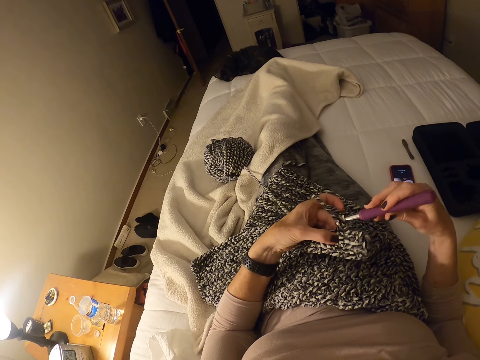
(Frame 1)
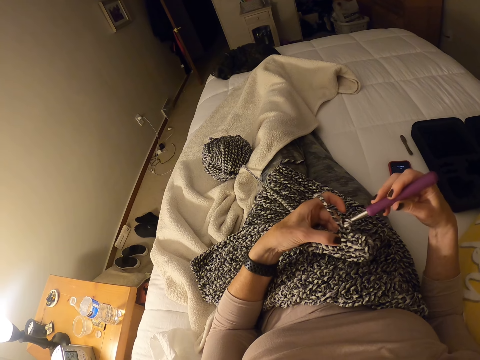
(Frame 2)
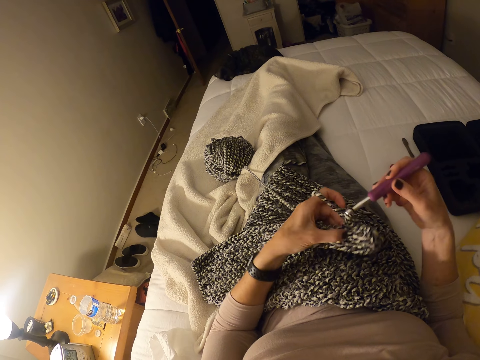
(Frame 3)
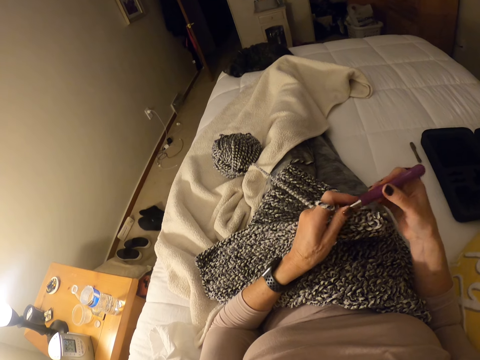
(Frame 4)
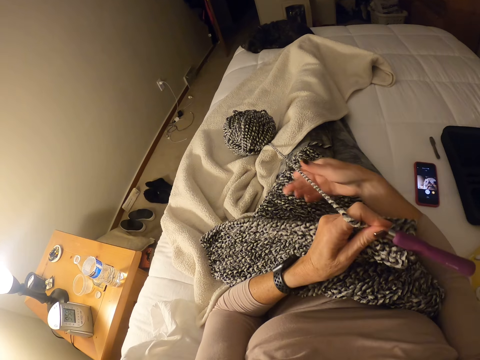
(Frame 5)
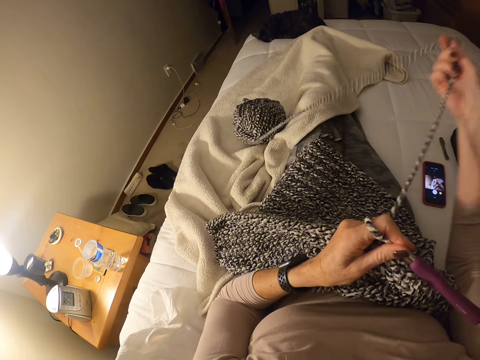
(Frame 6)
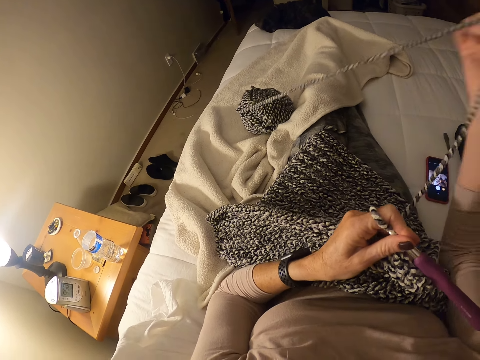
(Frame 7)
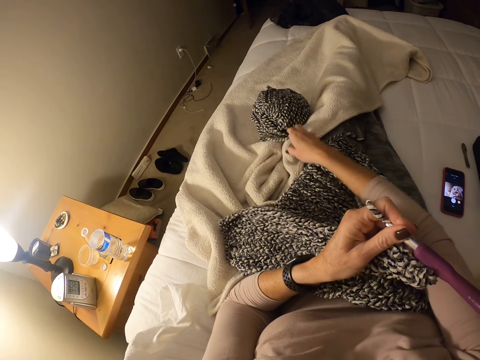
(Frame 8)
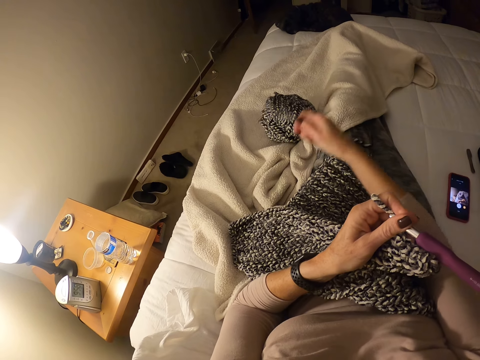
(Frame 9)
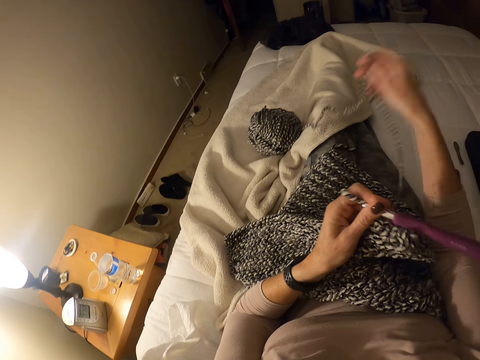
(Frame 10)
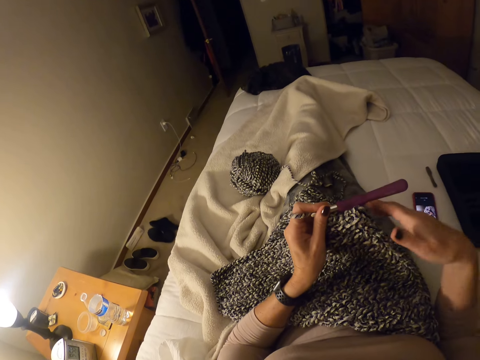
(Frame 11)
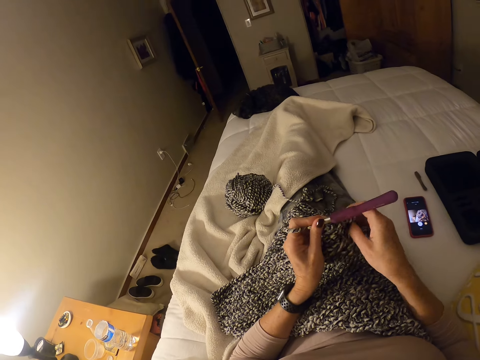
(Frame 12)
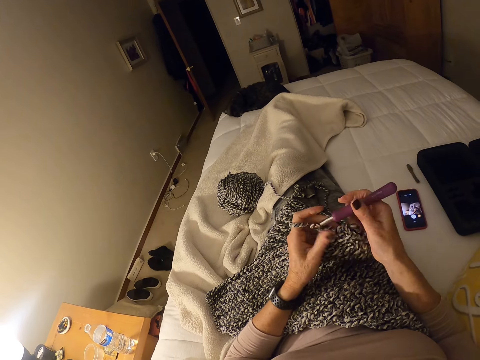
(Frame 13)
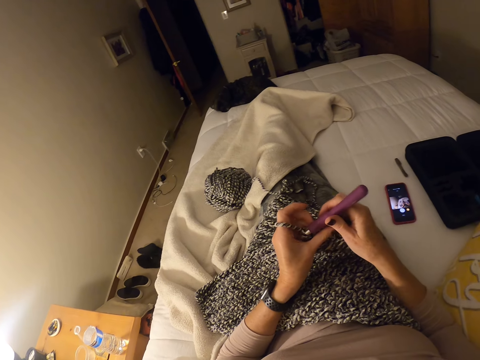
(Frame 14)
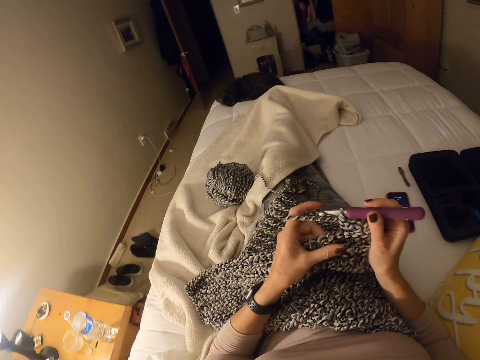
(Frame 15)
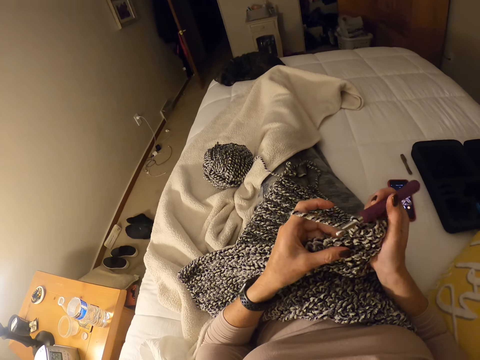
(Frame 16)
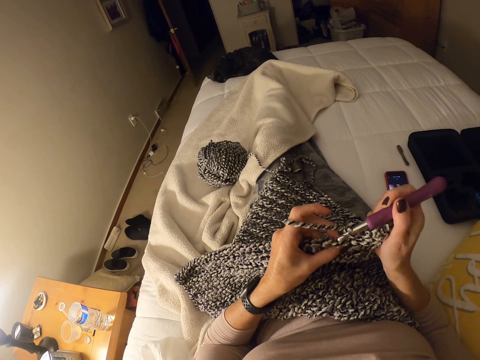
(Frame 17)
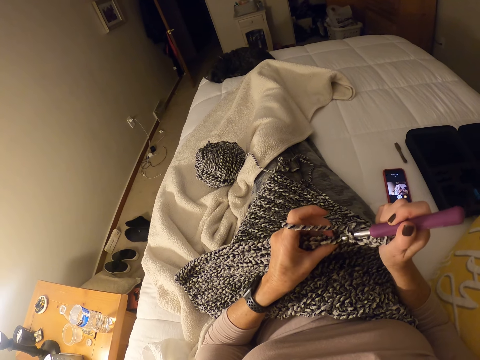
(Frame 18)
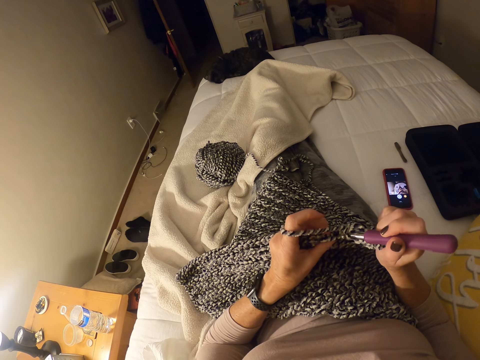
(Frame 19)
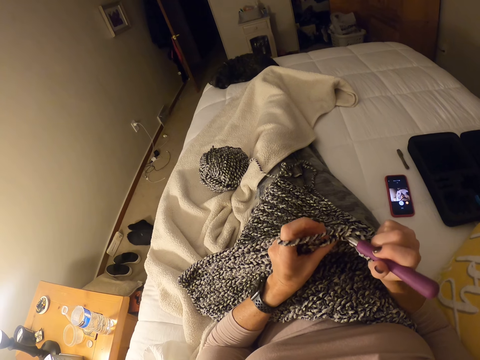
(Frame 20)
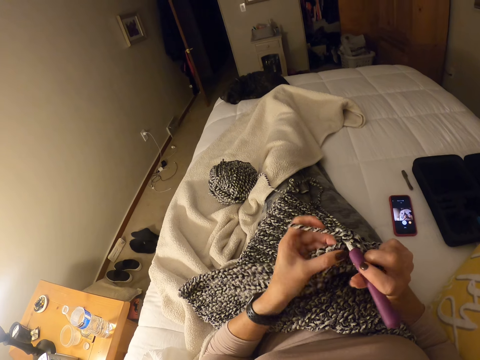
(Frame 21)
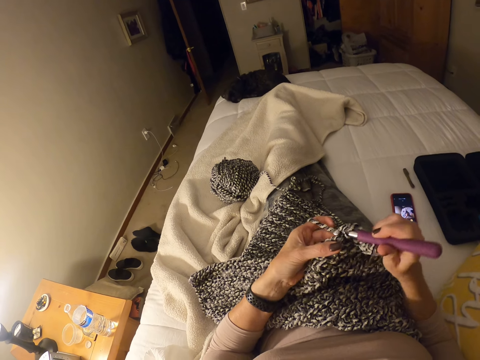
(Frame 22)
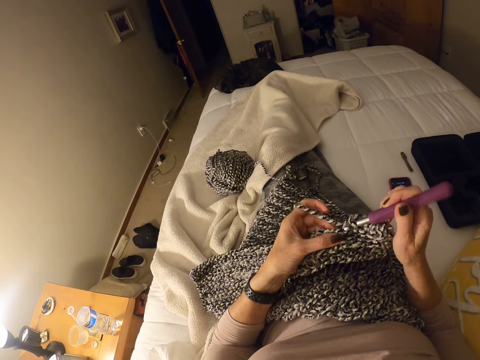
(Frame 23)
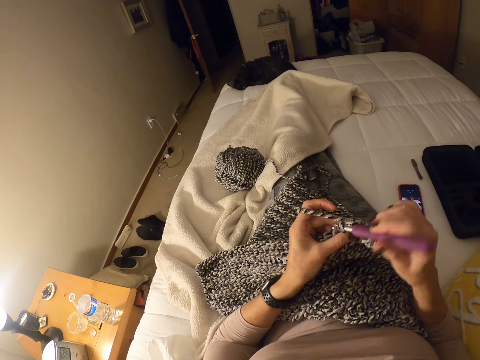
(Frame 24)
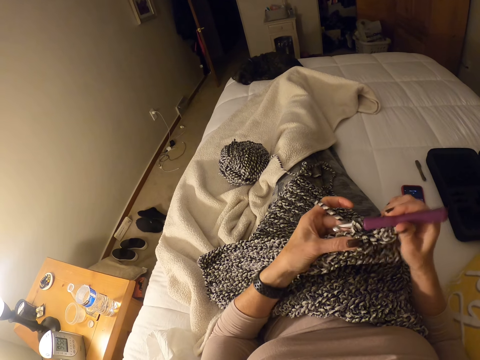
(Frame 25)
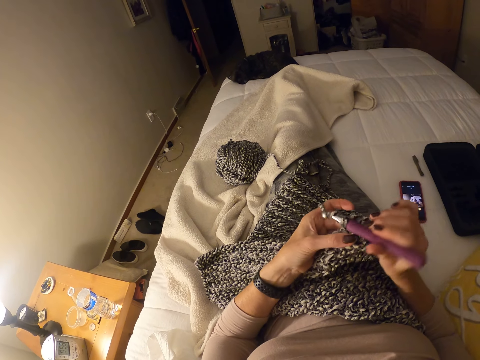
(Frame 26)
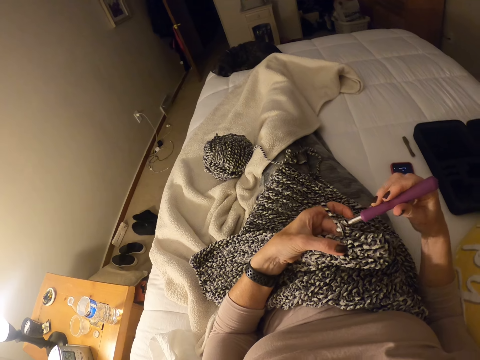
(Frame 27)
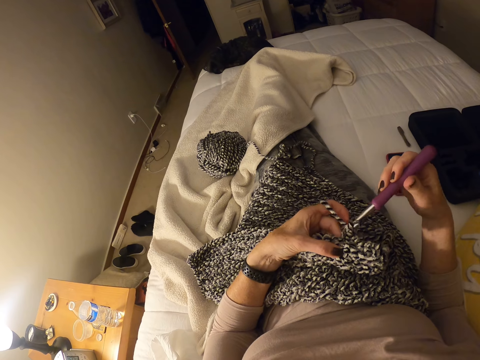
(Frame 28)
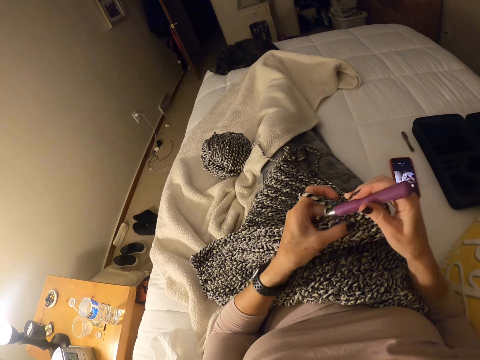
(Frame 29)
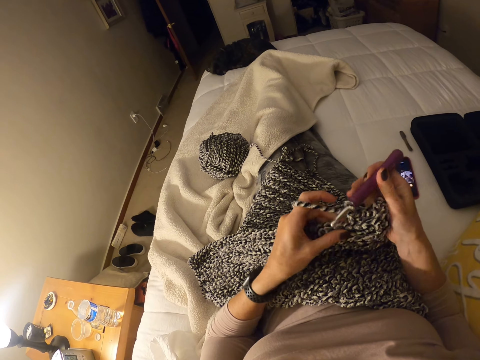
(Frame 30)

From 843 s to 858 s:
The camera wearer holds the crochet hook with her left hand. She pulls a yarn on the bed. She knits a cloth. She continues to crochet.

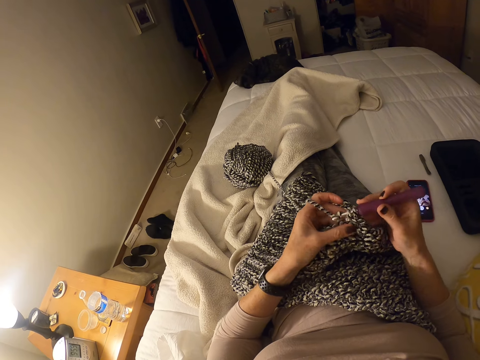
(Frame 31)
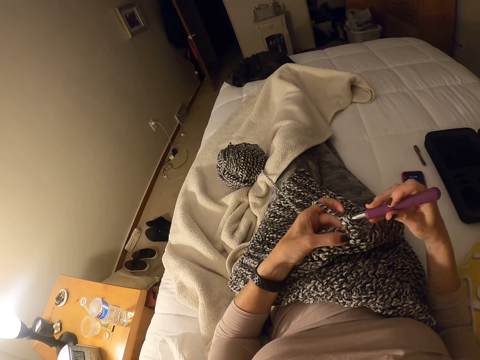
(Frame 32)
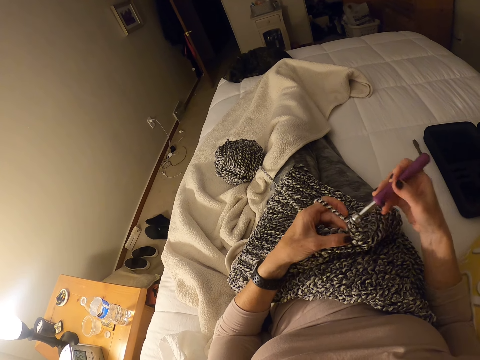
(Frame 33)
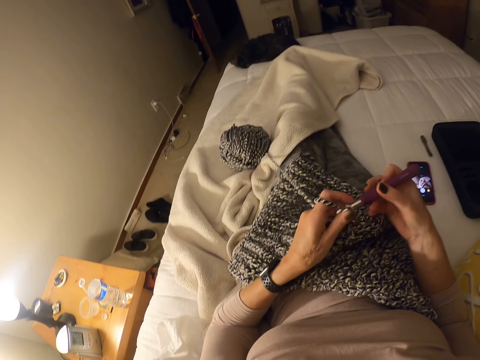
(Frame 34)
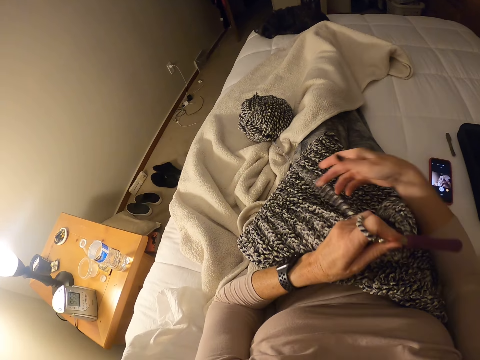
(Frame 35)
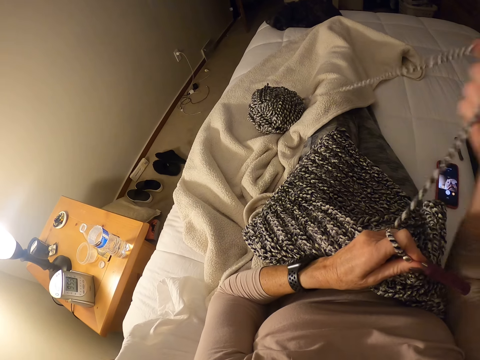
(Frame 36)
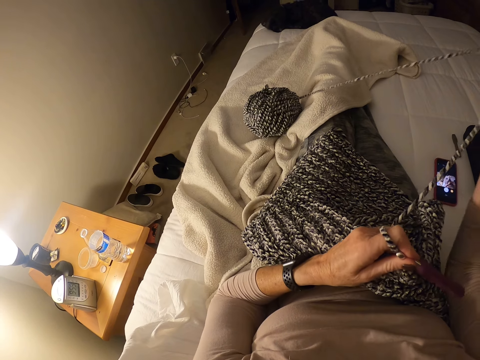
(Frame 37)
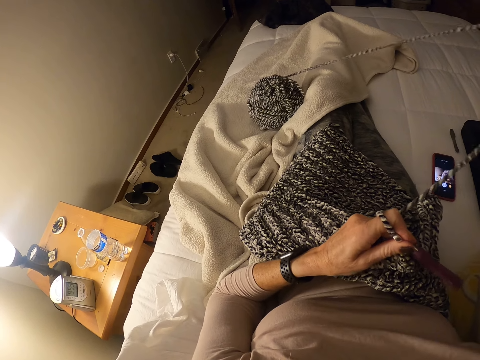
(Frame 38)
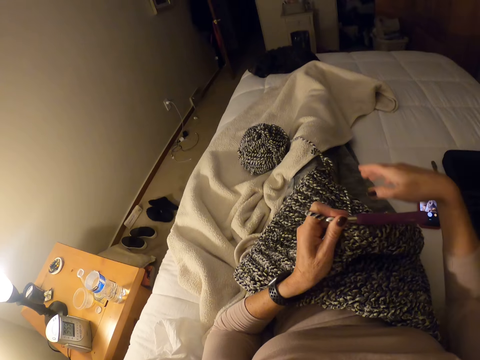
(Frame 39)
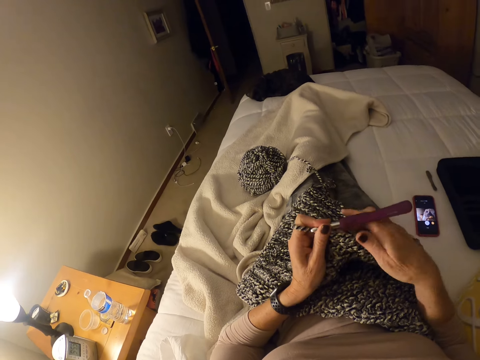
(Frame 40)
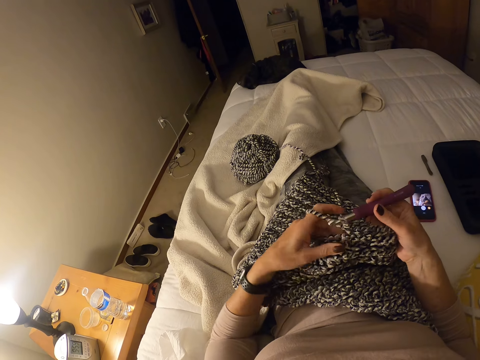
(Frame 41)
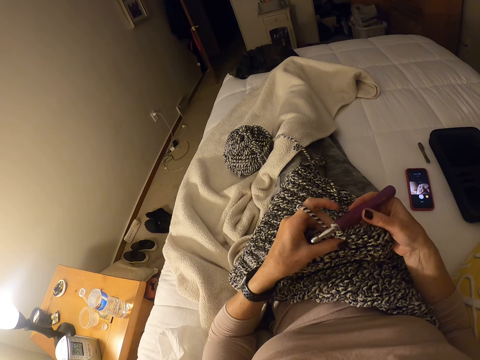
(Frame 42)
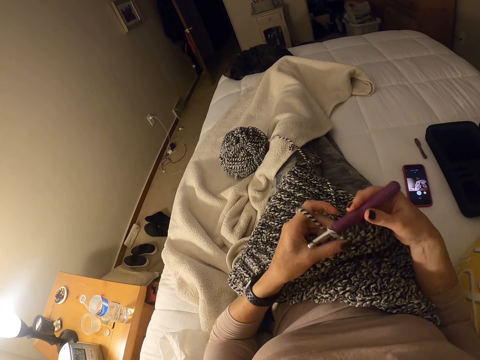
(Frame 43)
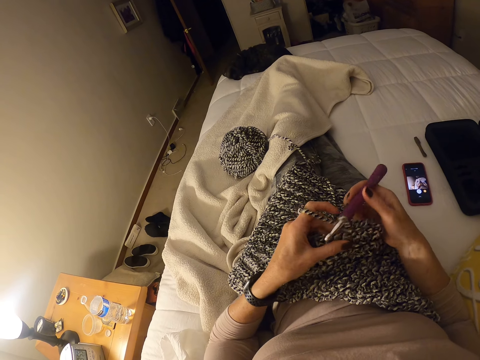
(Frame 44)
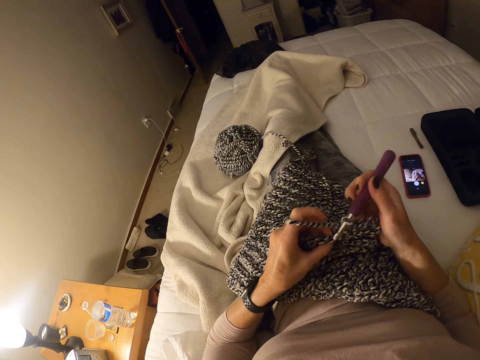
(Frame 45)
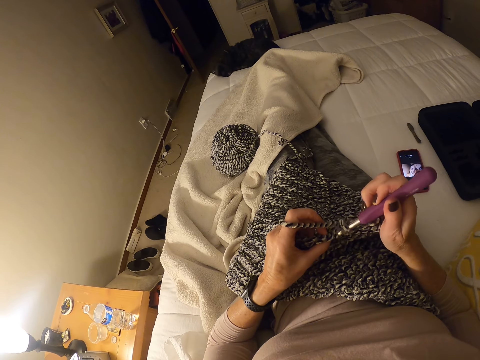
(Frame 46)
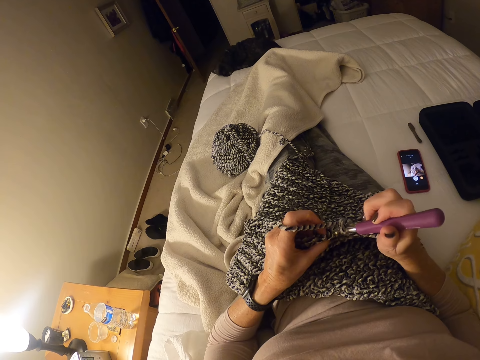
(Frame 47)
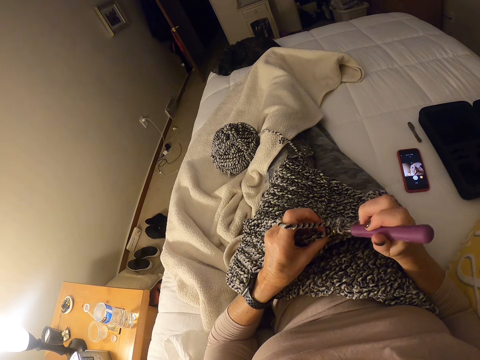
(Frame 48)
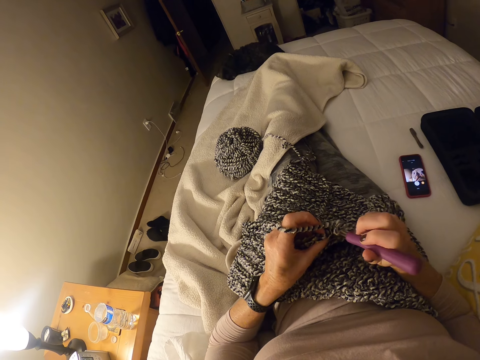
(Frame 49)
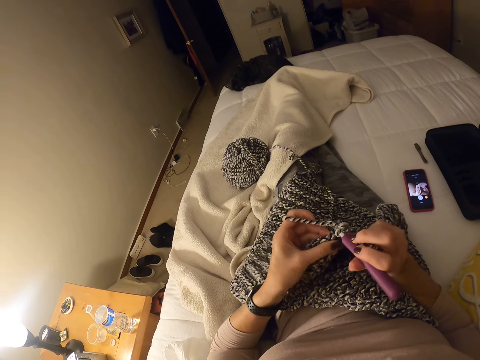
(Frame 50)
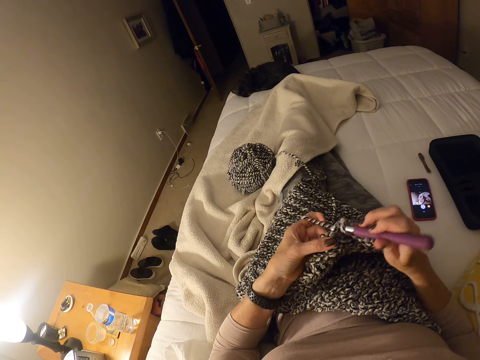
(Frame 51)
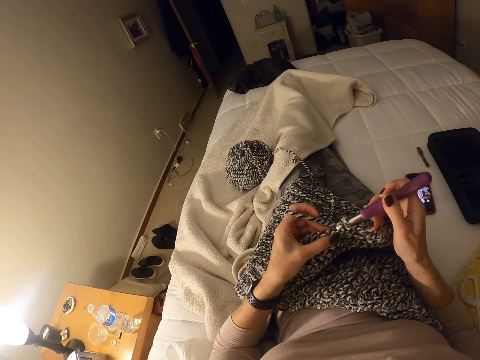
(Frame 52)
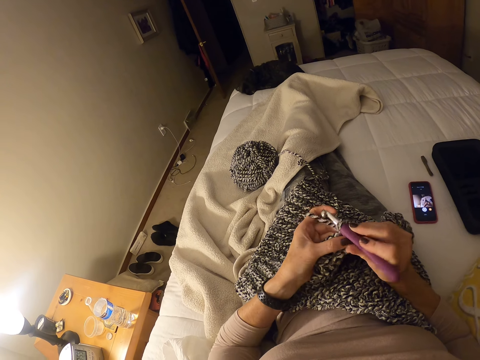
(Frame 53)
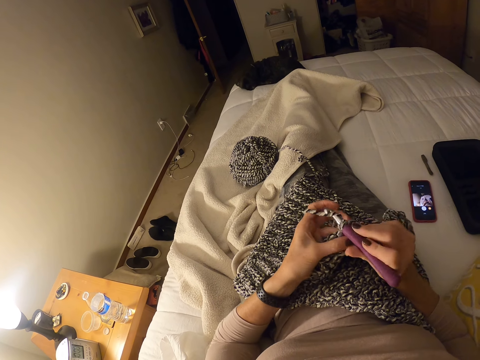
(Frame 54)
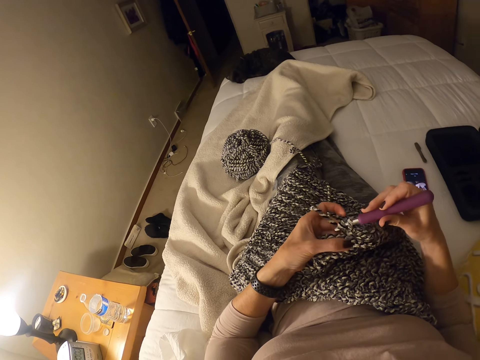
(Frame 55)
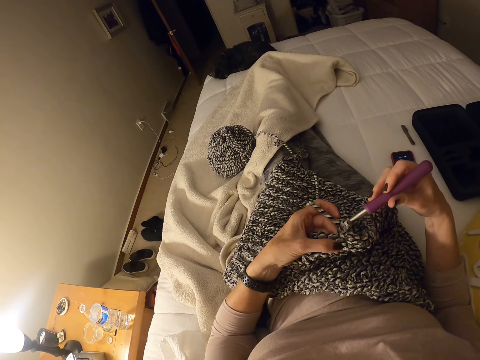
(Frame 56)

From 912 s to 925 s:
The camera wearer holds the crochet hook with her left hand. She pulls the yarn on the bed. She knits a cloth. She continues to crochet.
